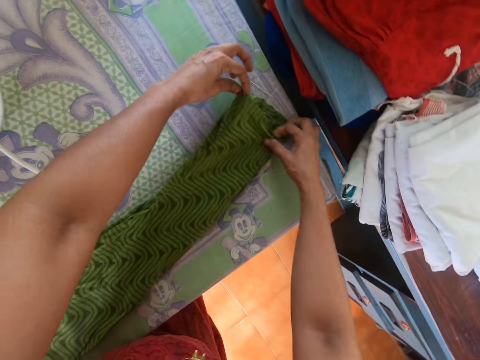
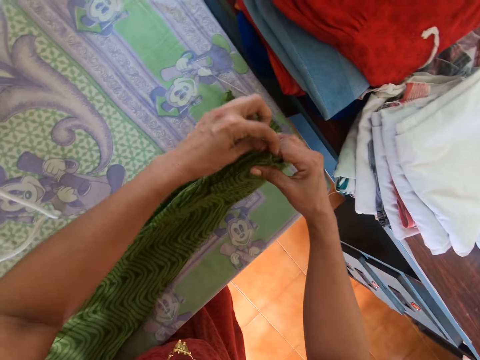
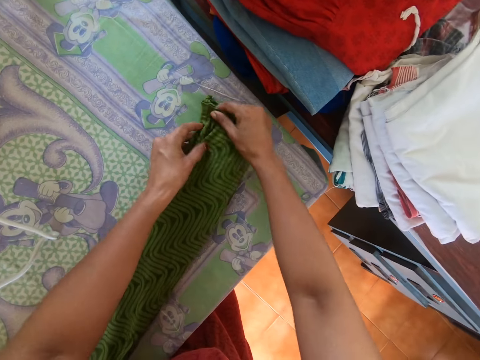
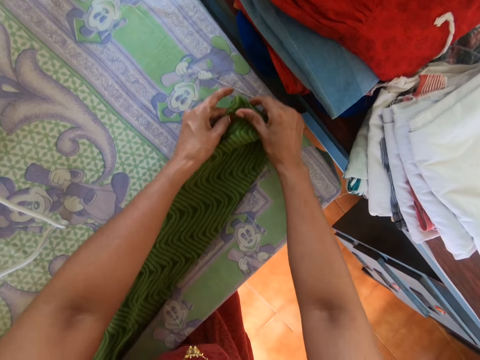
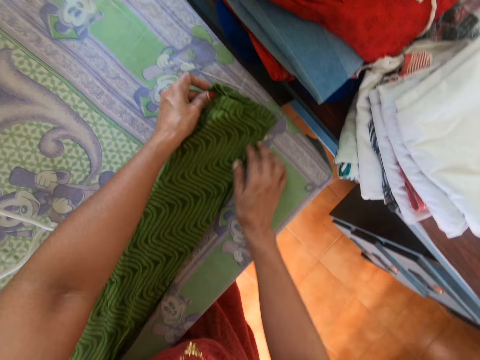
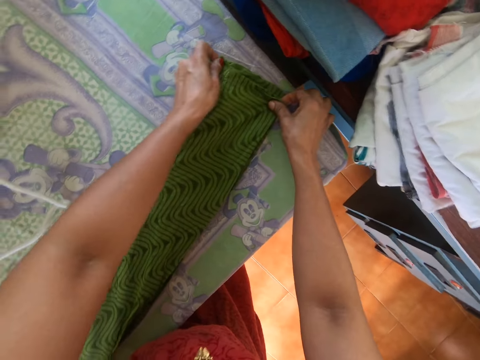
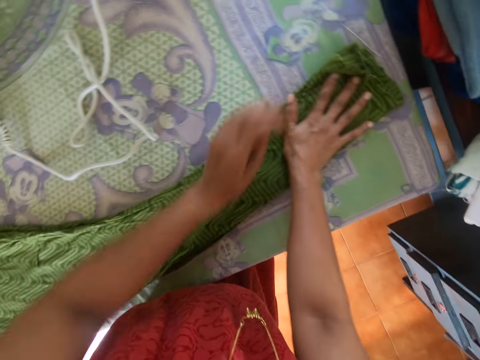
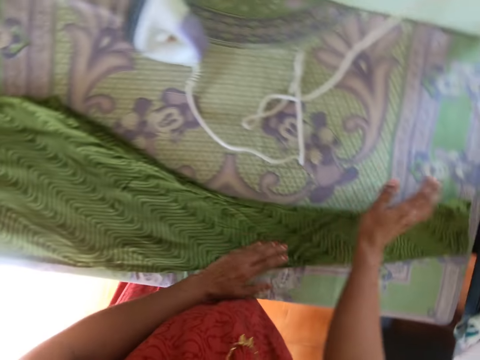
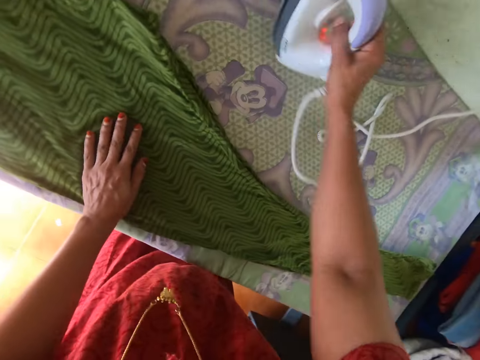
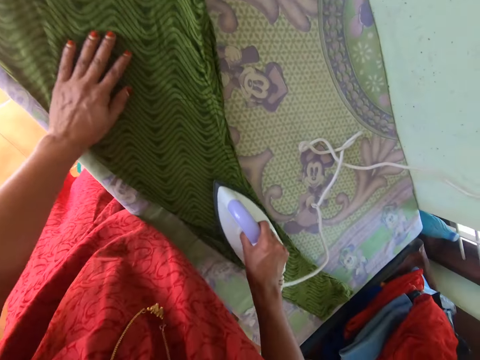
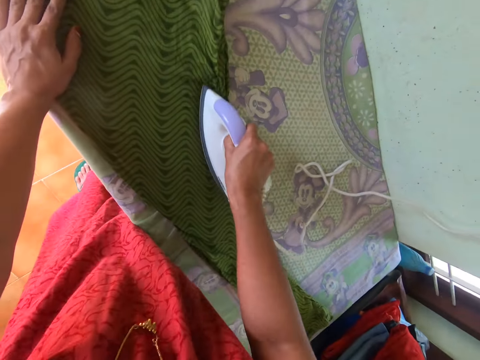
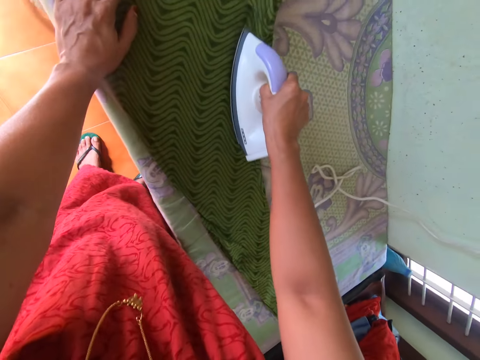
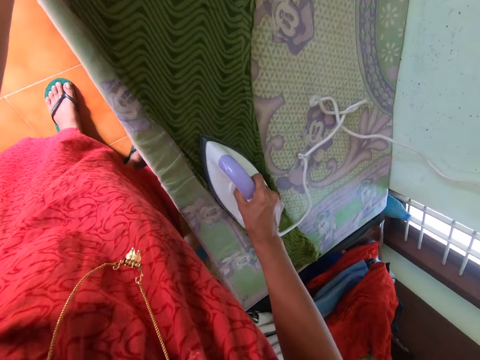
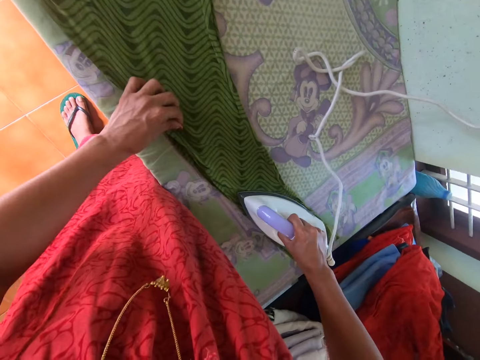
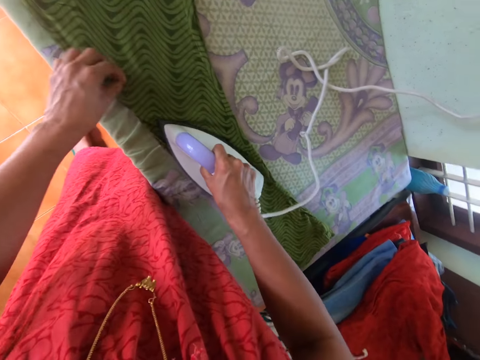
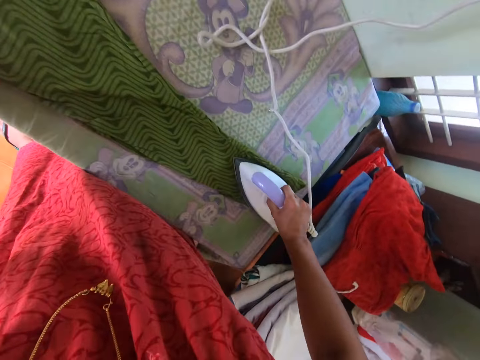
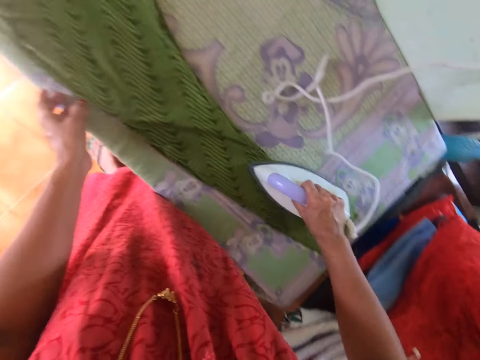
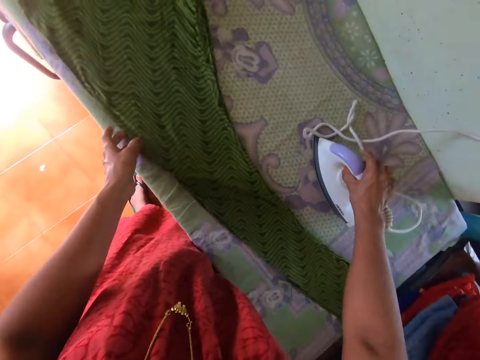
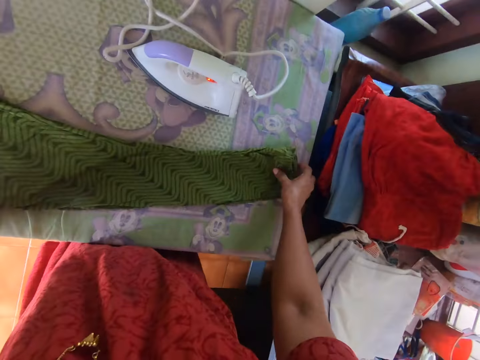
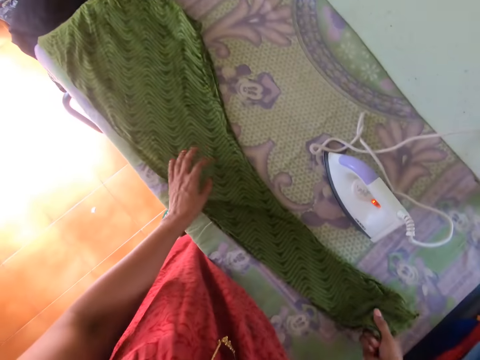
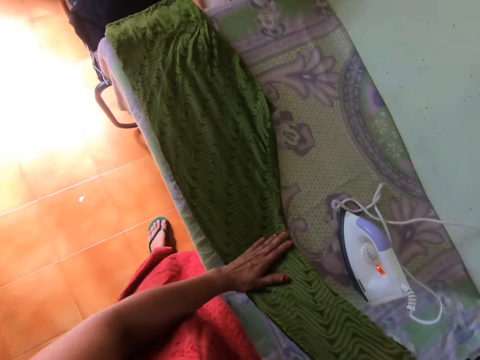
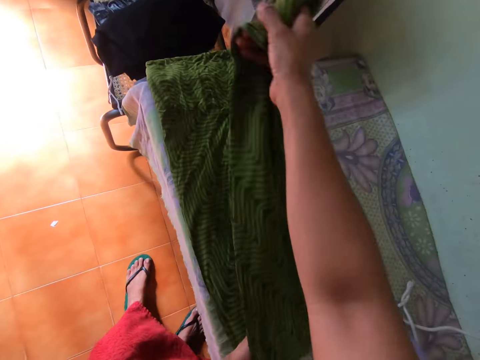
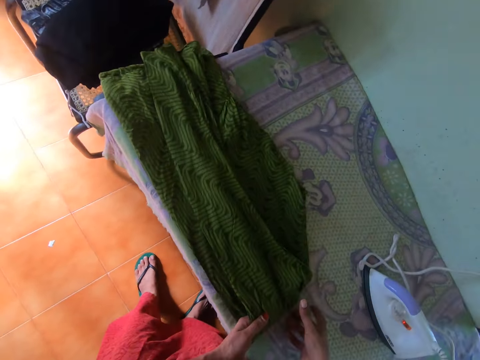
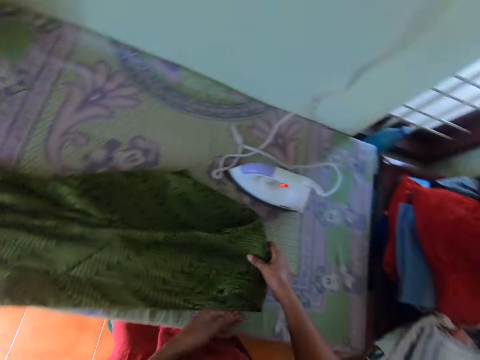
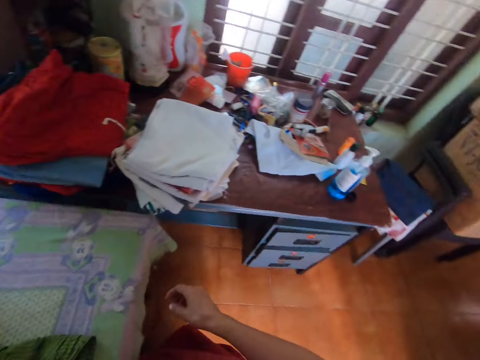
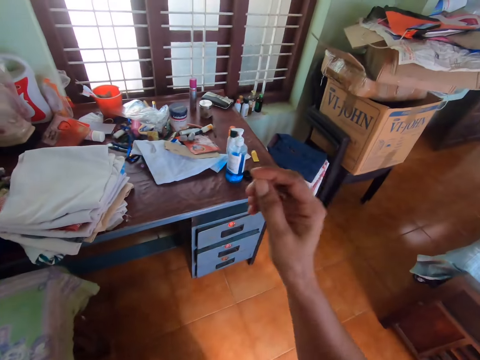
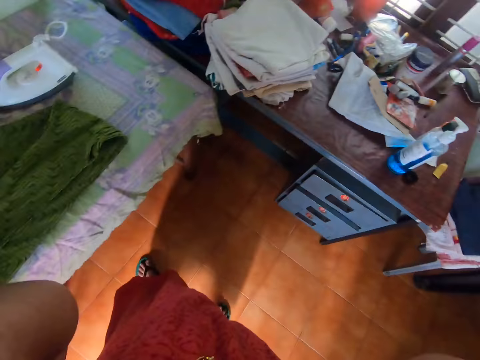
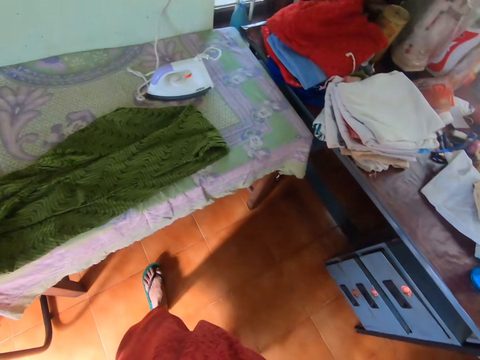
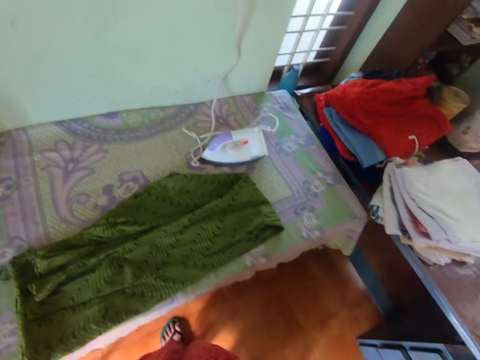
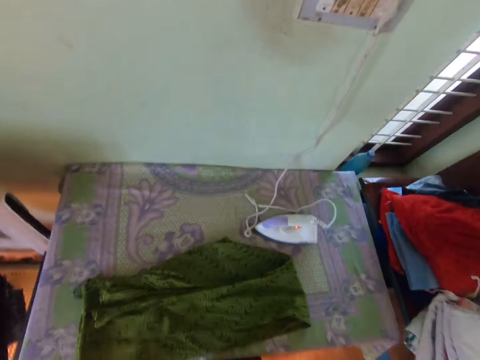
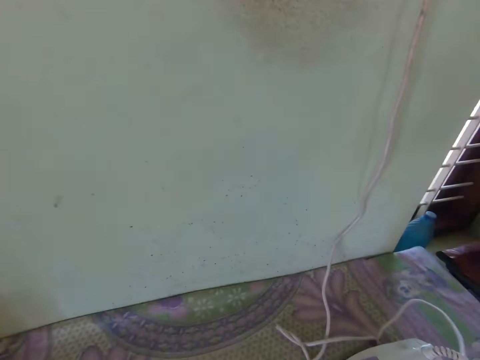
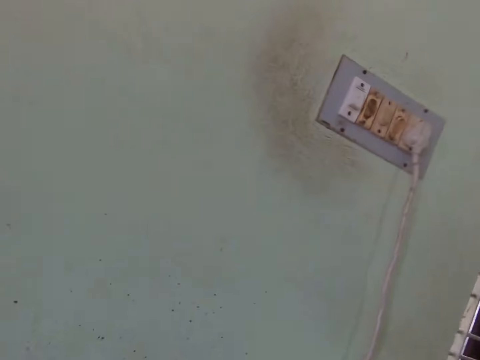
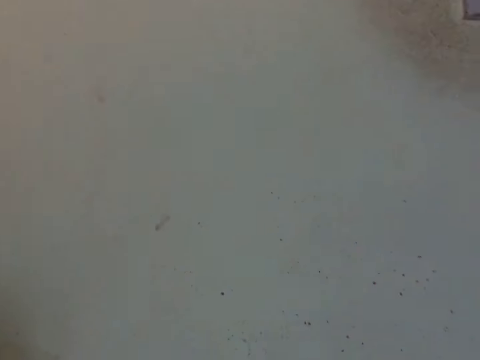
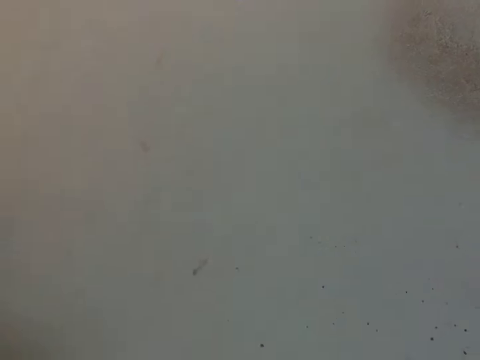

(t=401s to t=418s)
The camera wearer picks an iron box from the ironing table with the right hand. They iron a tight cloth on the ironing table with the iron box. They move the iron box from the ironing table with the right hand. They fold the tight cloth on the ironing table. They look around a room. They adjust the camera.
